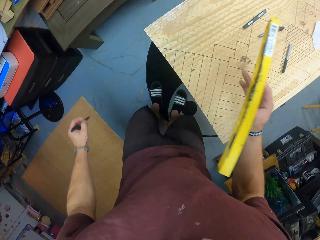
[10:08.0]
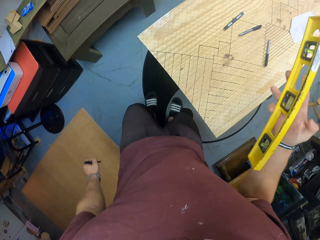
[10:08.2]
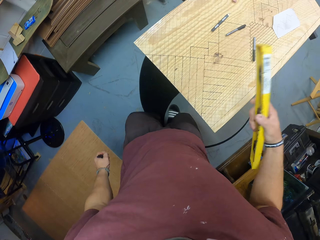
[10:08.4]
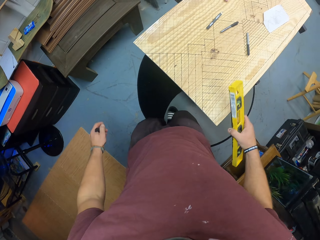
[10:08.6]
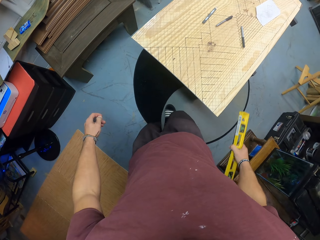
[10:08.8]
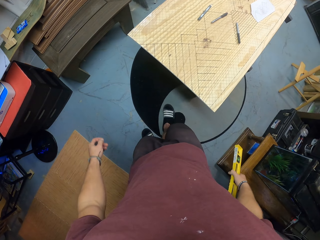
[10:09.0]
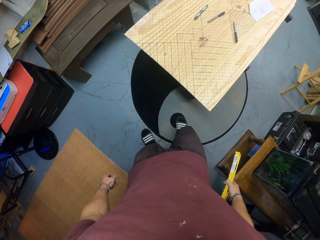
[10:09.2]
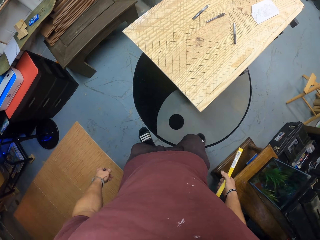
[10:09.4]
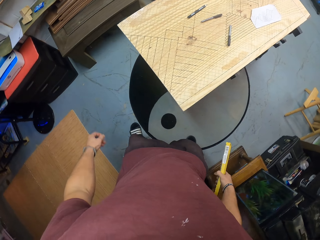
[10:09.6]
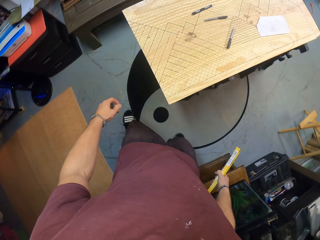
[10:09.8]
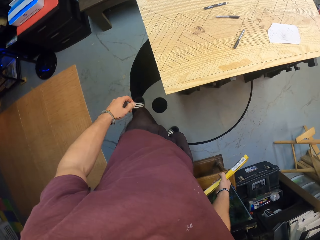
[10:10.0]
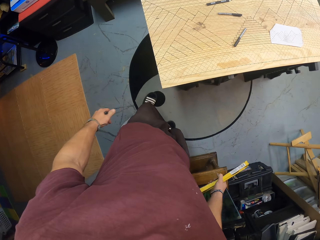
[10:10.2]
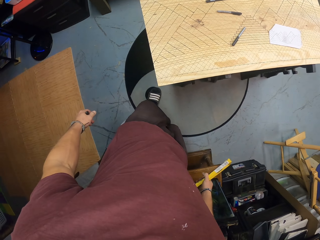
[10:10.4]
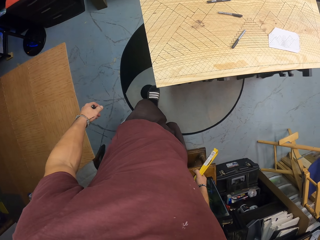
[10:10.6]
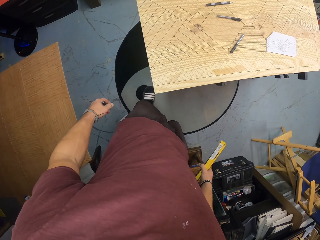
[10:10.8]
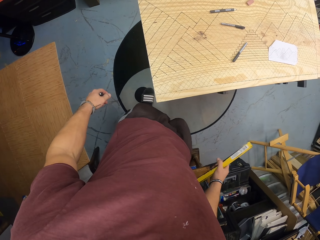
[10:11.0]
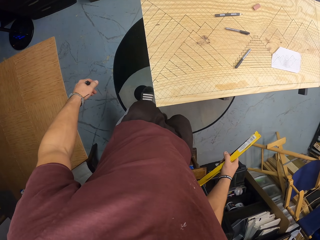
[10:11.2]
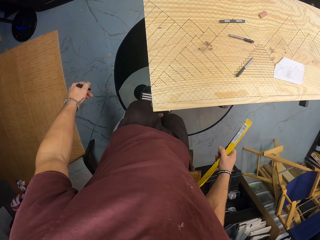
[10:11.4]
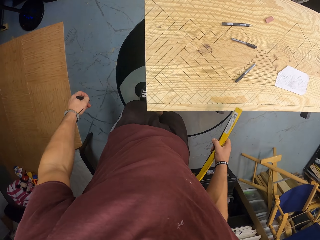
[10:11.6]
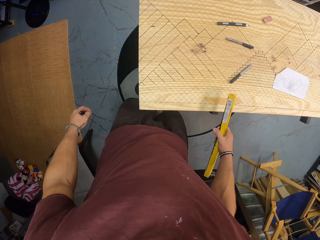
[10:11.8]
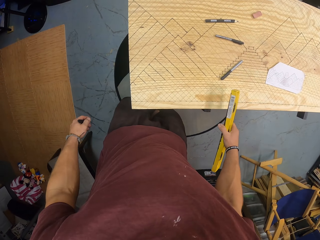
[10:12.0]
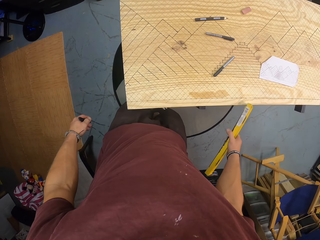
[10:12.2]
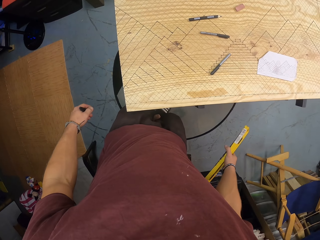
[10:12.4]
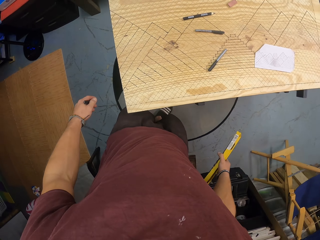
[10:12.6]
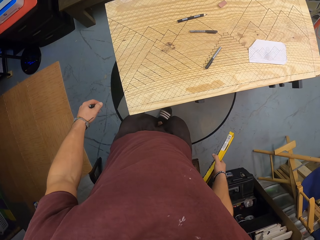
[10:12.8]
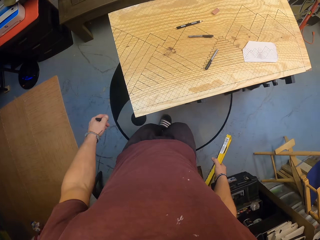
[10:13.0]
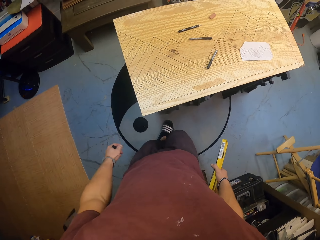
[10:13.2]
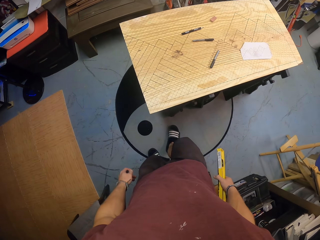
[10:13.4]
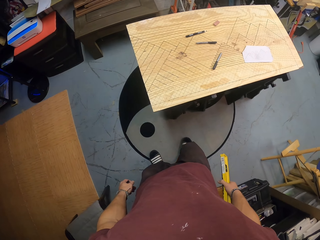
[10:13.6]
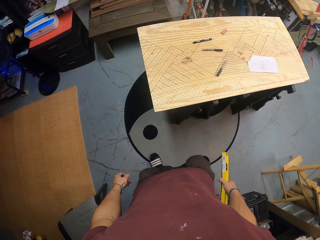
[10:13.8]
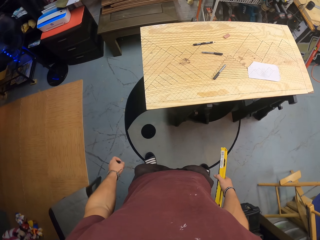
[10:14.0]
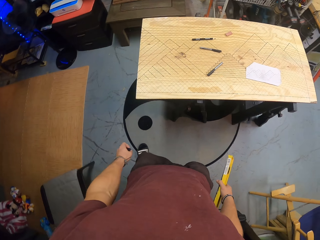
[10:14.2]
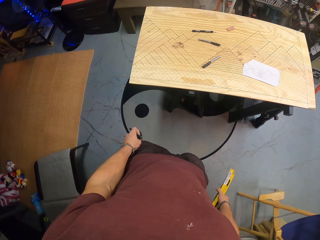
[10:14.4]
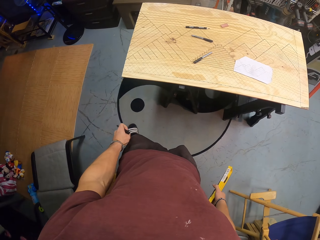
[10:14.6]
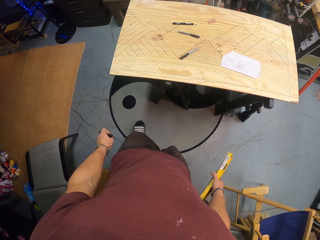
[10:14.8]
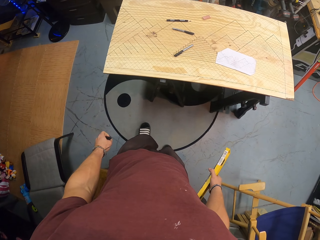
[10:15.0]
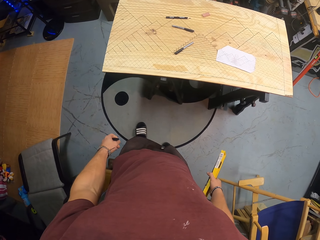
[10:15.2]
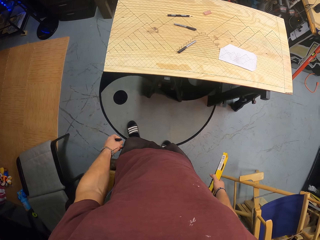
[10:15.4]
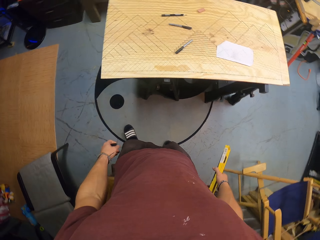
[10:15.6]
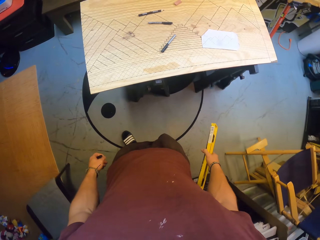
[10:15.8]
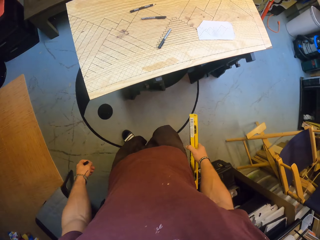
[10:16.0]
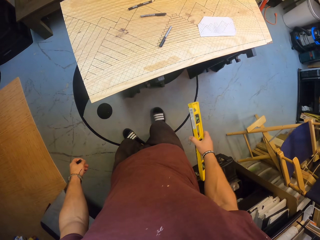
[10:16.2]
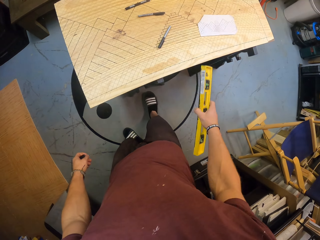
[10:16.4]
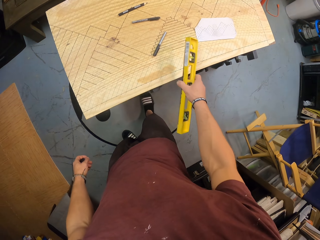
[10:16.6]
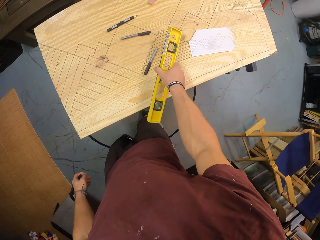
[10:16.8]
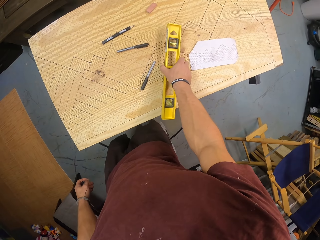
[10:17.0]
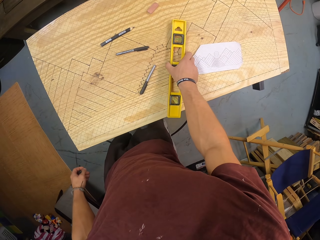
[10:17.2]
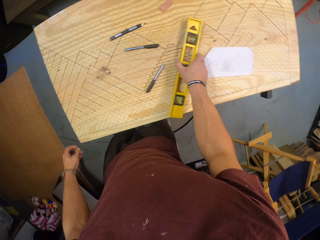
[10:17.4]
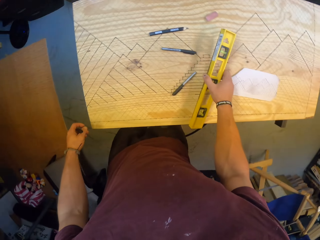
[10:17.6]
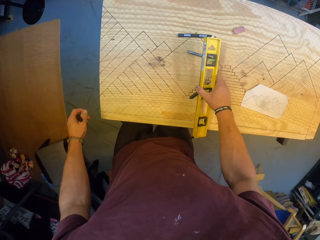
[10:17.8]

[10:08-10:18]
The camera wearer lifts the level from the wooden slab with his right hand. He looks at the board.

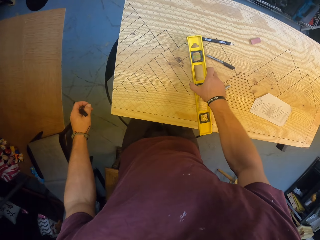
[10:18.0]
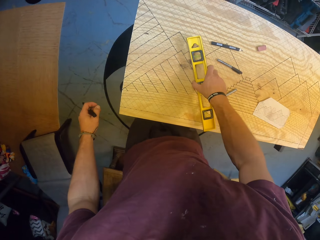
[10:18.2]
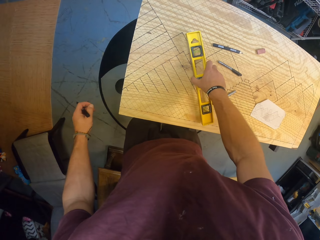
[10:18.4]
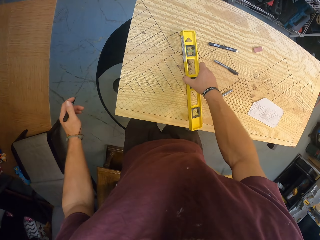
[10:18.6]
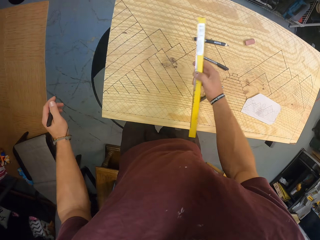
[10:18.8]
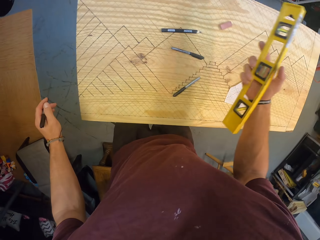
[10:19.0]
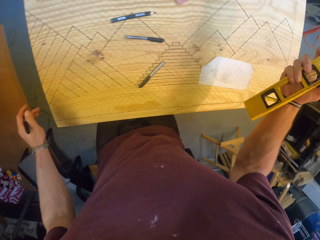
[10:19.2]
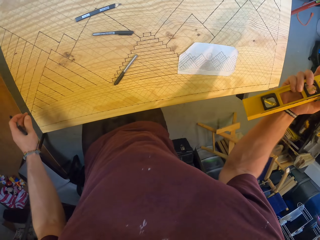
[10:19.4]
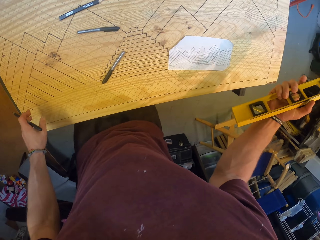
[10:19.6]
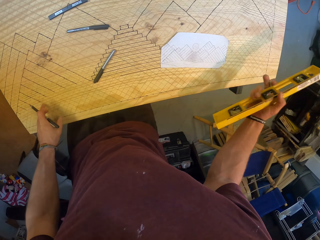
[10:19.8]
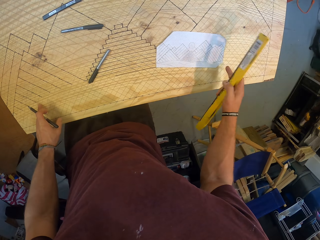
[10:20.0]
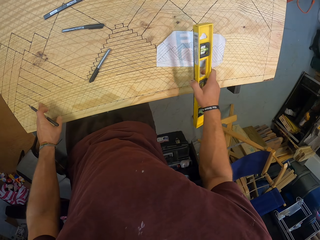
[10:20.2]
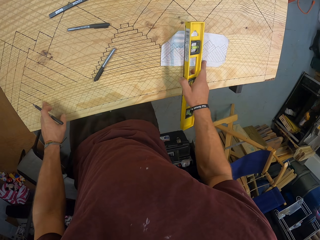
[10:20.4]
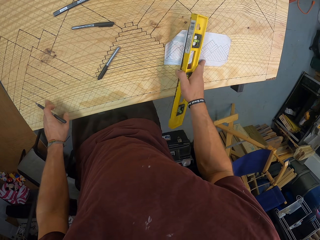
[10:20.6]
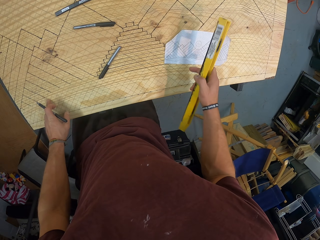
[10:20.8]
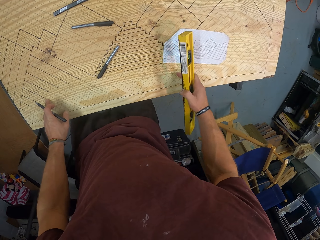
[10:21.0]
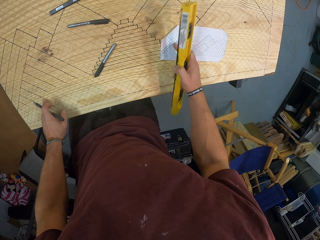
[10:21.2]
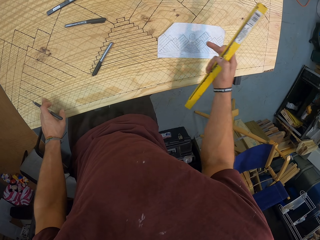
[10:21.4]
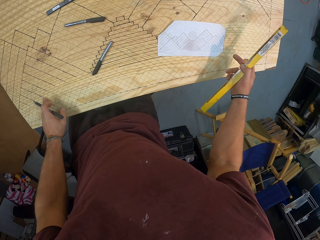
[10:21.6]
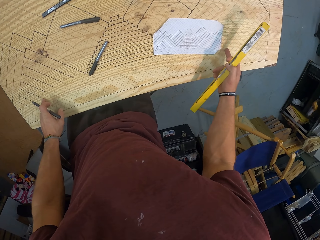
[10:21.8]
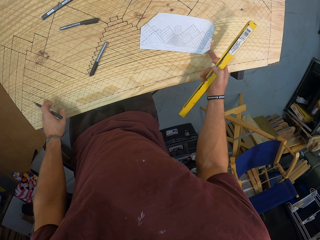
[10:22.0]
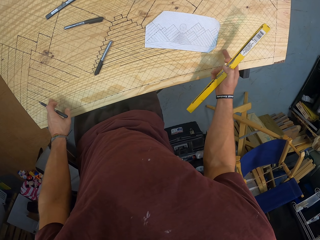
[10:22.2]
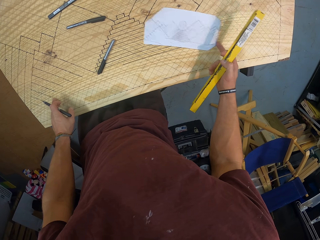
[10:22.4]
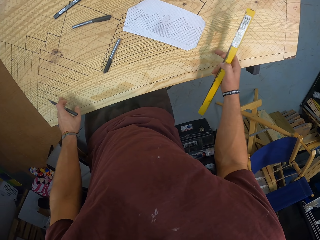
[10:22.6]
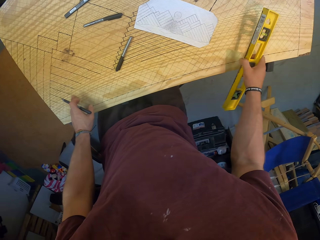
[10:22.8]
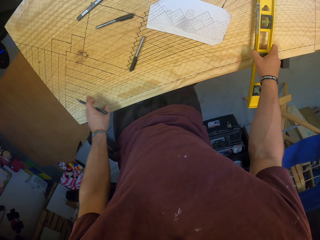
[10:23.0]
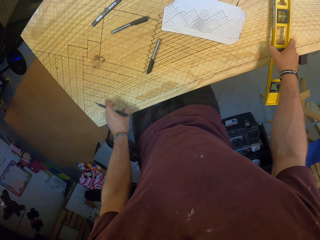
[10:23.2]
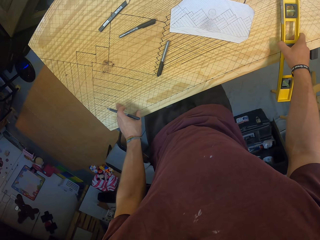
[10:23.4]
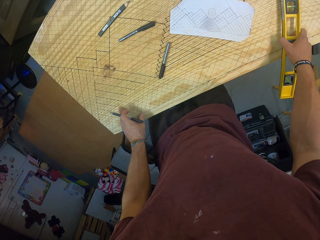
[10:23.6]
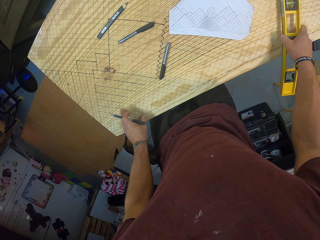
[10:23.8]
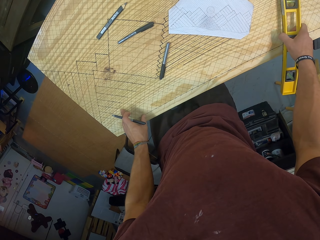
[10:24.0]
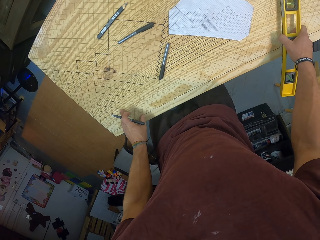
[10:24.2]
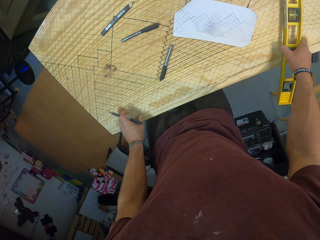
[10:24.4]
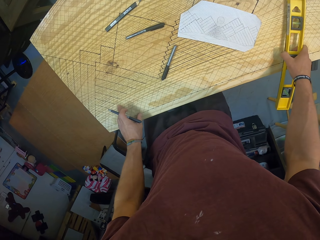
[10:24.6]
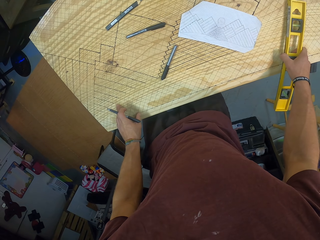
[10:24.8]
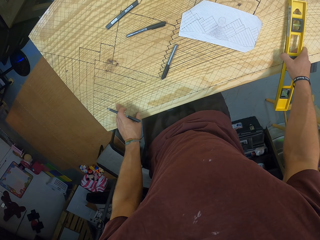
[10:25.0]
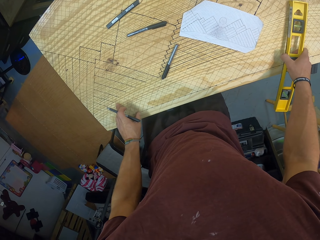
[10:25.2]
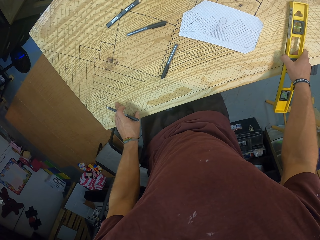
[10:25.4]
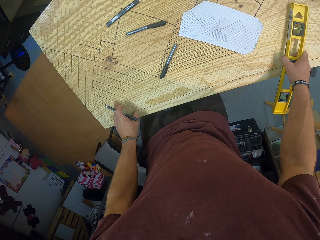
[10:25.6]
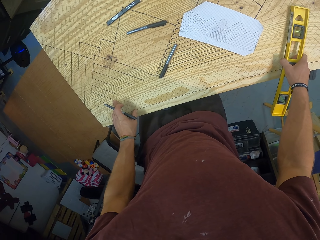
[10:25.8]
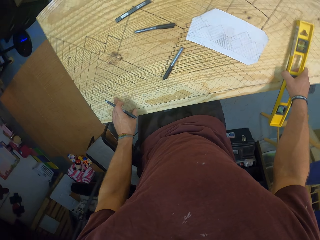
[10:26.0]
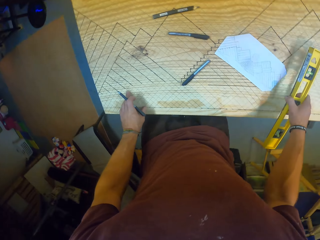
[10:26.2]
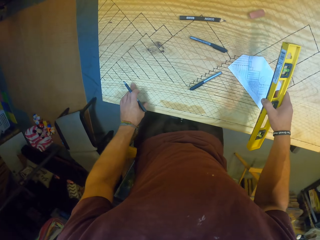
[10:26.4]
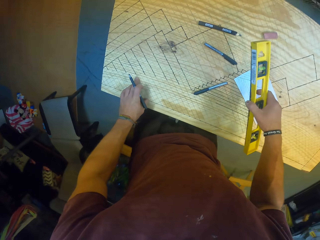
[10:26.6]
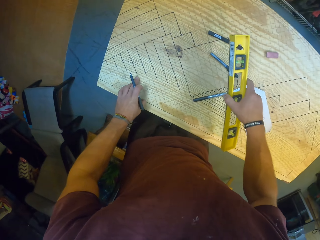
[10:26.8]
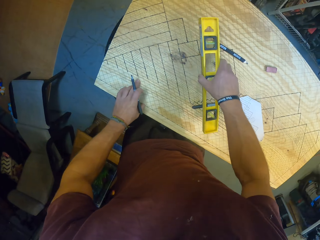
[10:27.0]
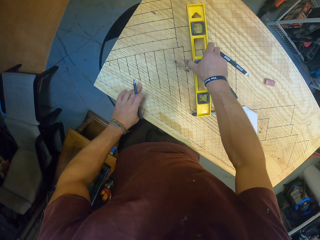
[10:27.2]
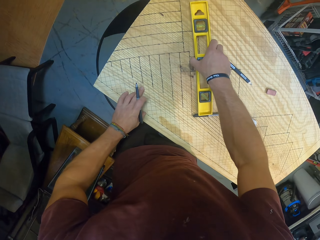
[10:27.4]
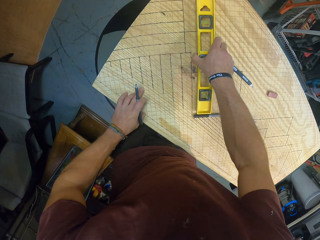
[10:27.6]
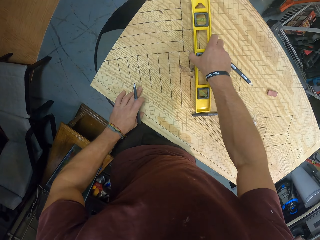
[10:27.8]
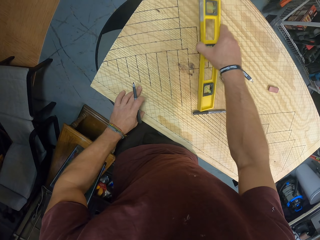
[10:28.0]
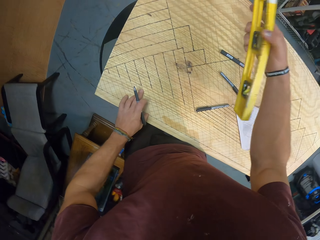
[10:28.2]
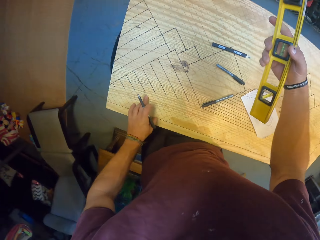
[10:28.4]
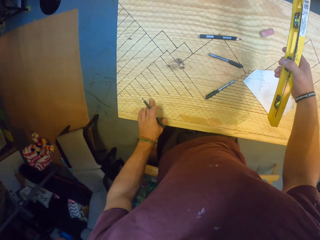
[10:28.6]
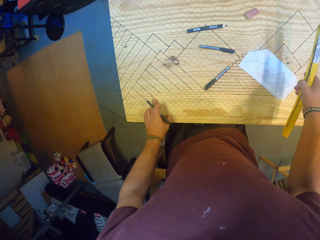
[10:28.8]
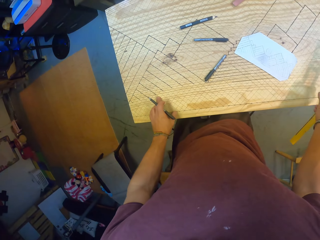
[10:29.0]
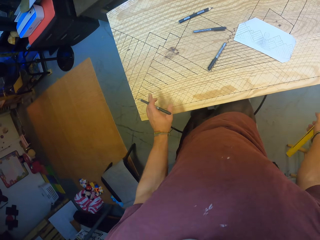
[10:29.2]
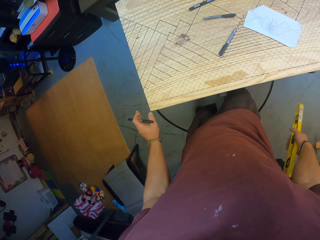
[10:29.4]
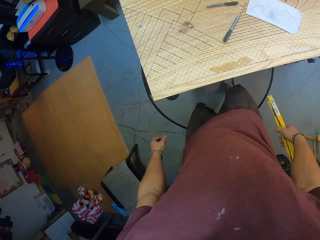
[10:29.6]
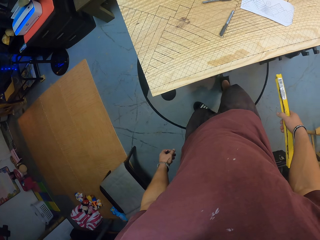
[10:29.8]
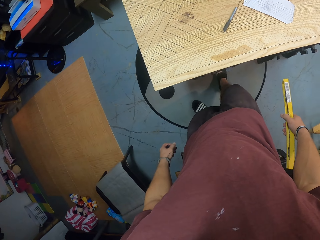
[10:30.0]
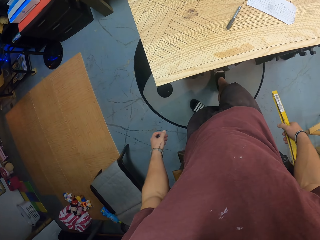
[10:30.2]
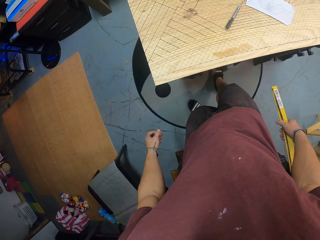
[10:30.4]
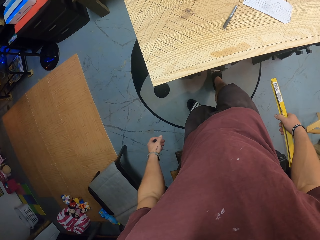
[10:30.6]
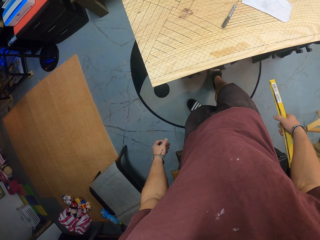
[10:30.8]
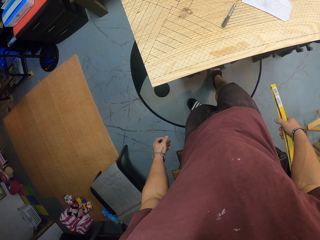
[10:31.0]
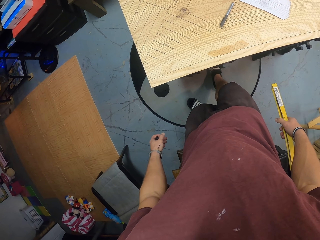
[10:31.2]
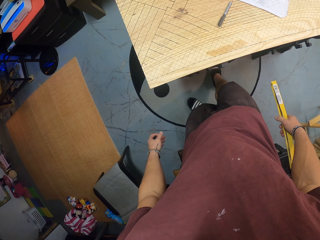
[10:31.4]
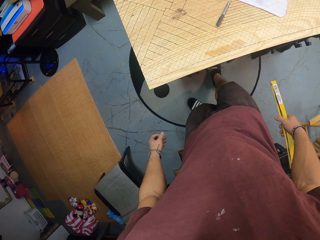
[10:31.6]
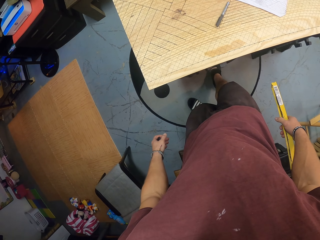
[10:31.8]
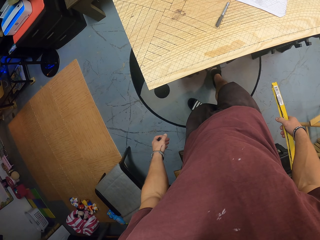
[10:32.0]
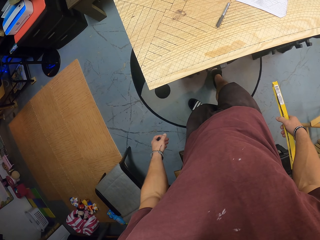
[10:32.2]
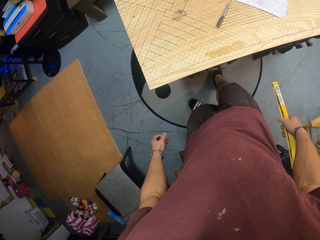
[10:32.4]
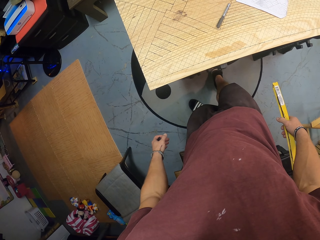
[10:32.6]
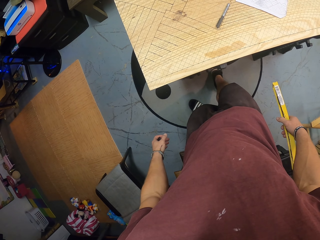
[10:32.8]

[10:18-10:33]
The camera wearer drops the level on the wooden slab with his right hand. He picks up the level from the wooden slab with his right hand. He touches the wooden slab with his left hand. He touches a paper on the wooden slab with his right hand. He adjusts the paper on the board. He pushes the paper on the wooden slab aside with his right hand. He touches the wooden slab with his right hand.
